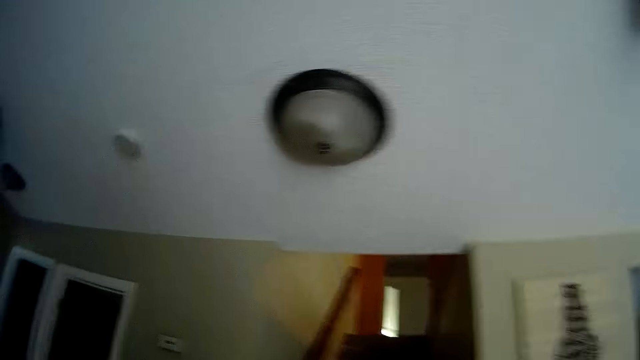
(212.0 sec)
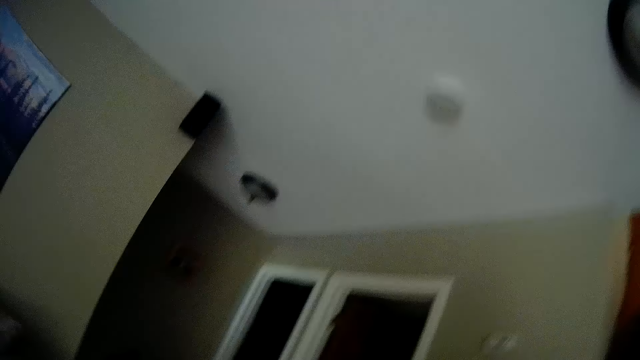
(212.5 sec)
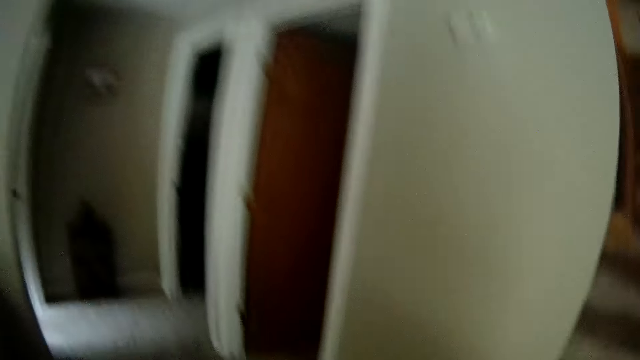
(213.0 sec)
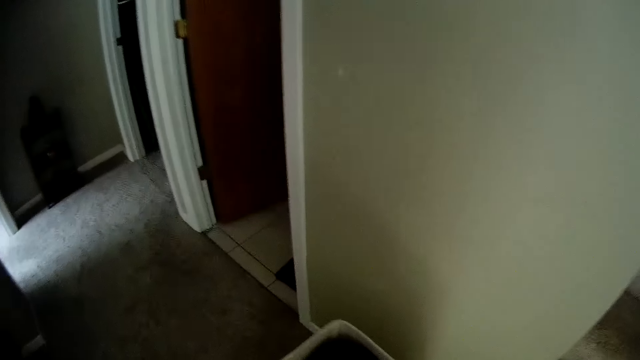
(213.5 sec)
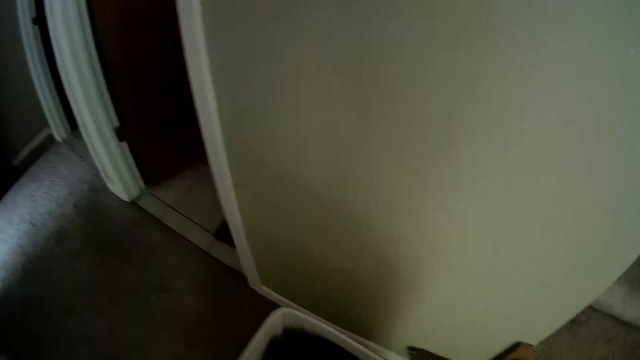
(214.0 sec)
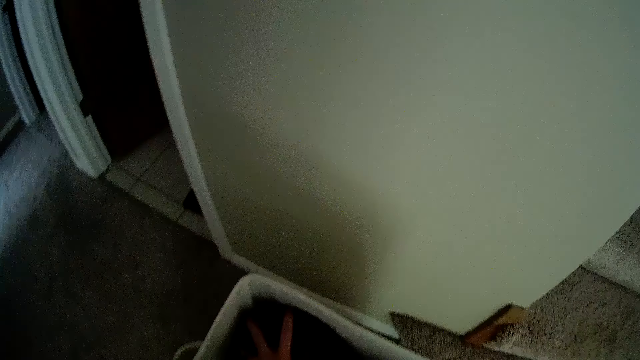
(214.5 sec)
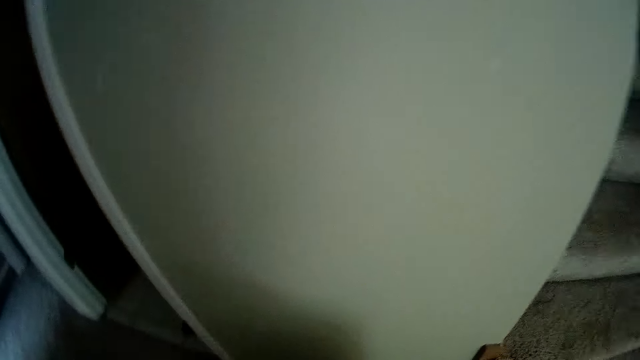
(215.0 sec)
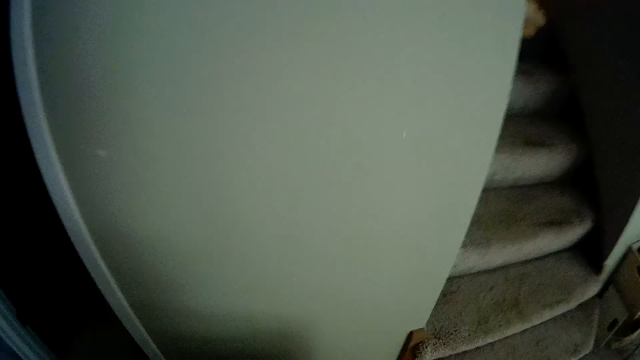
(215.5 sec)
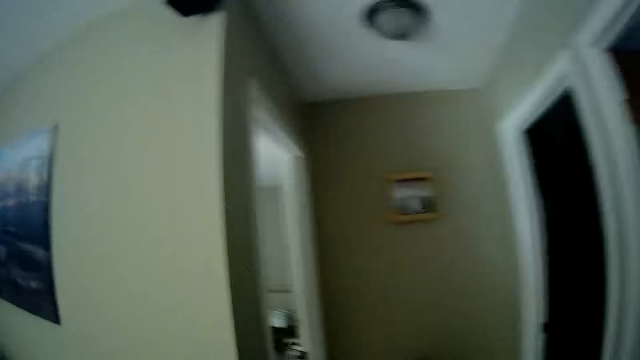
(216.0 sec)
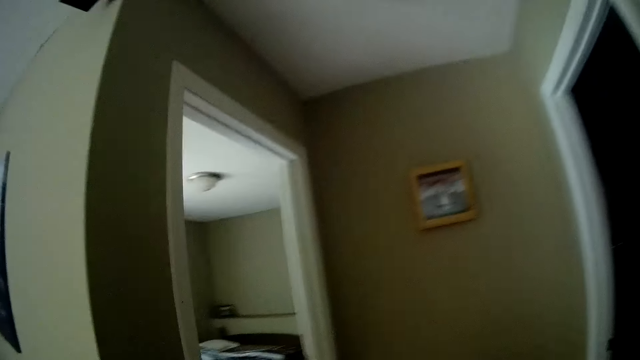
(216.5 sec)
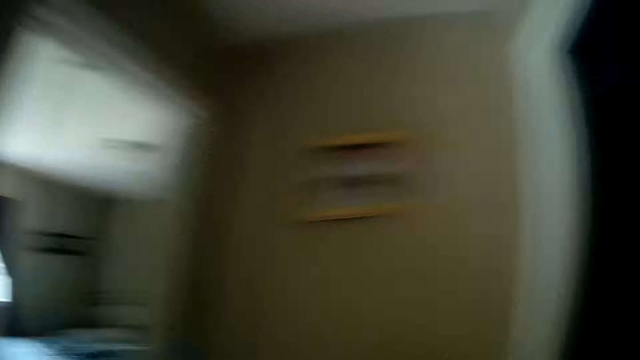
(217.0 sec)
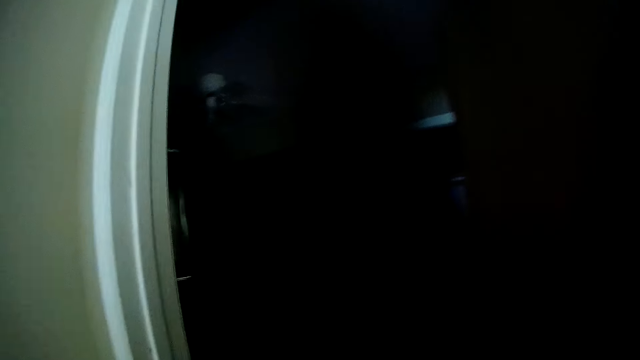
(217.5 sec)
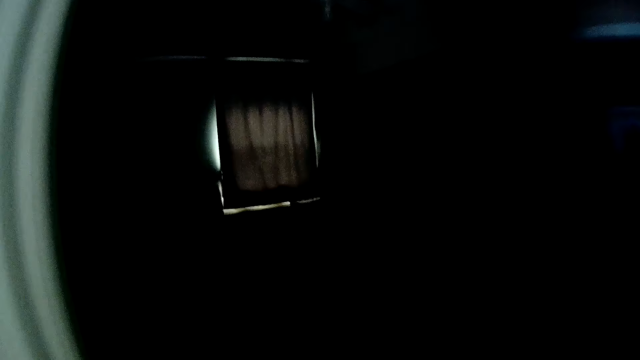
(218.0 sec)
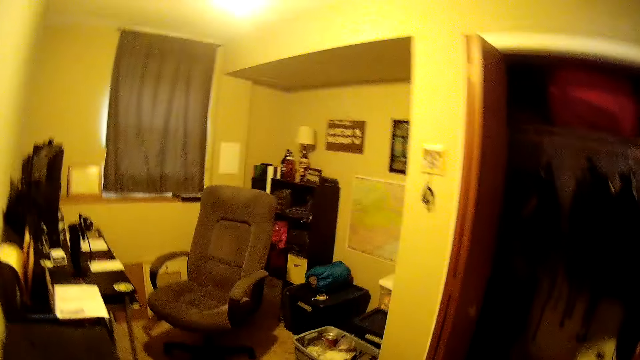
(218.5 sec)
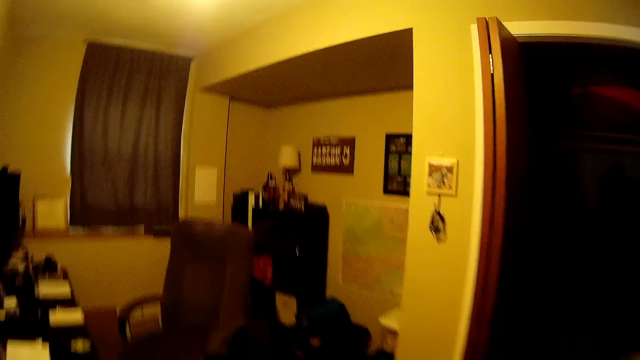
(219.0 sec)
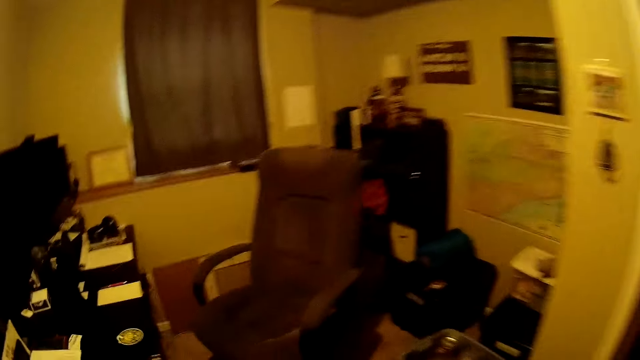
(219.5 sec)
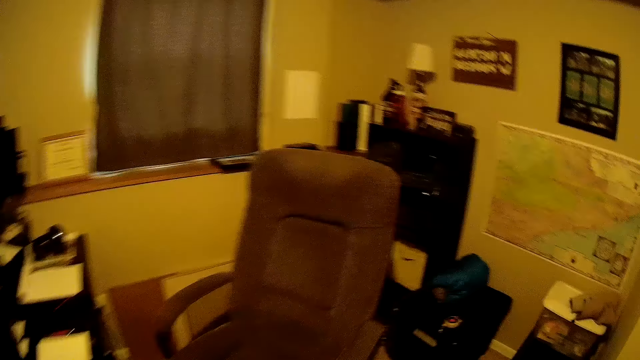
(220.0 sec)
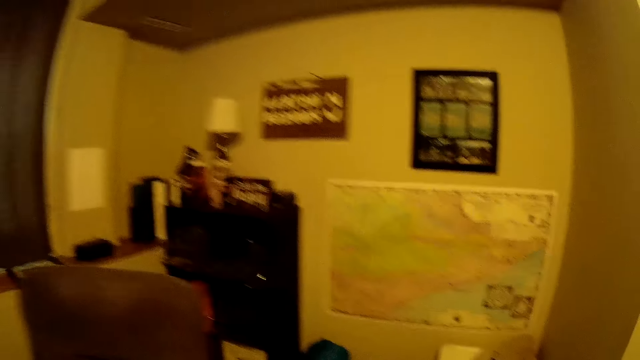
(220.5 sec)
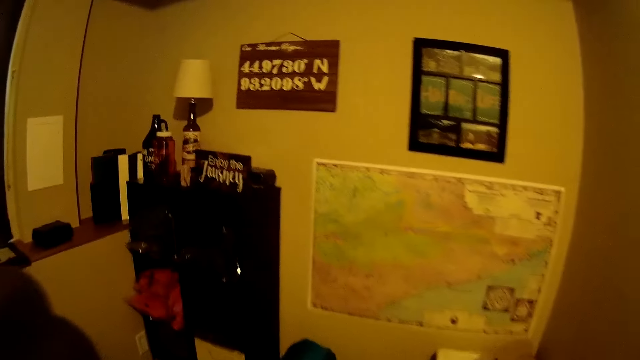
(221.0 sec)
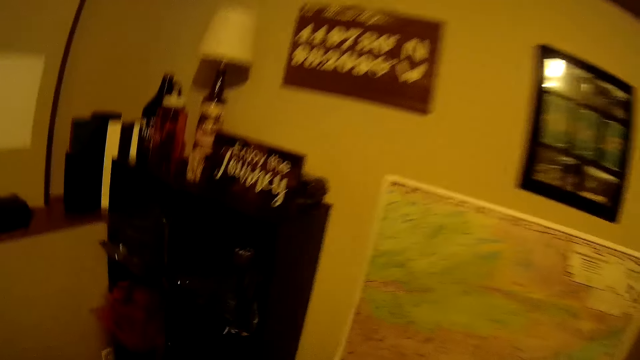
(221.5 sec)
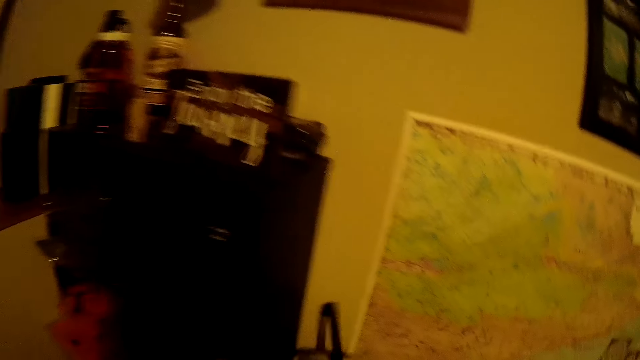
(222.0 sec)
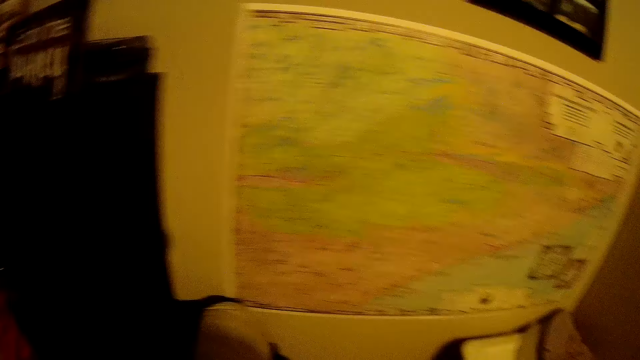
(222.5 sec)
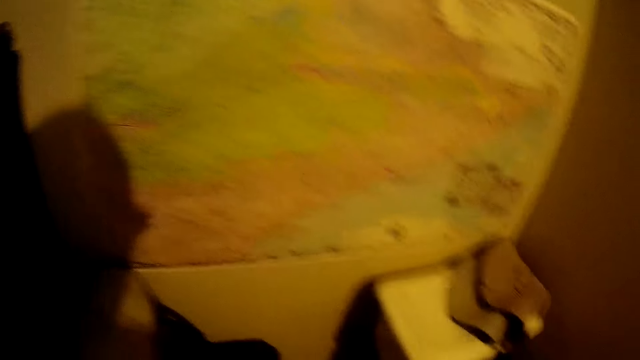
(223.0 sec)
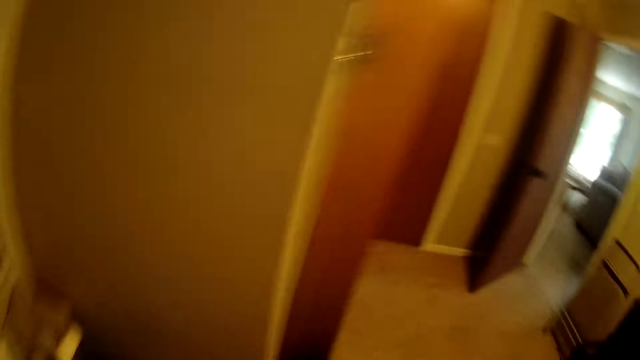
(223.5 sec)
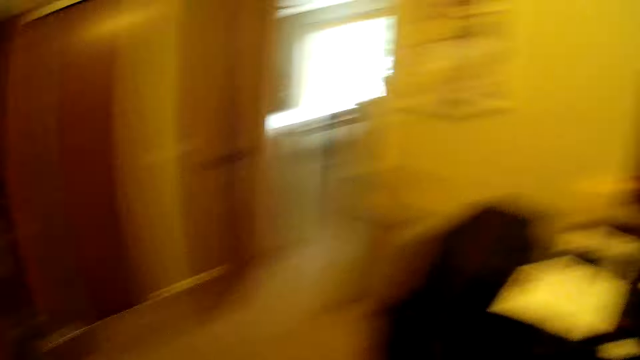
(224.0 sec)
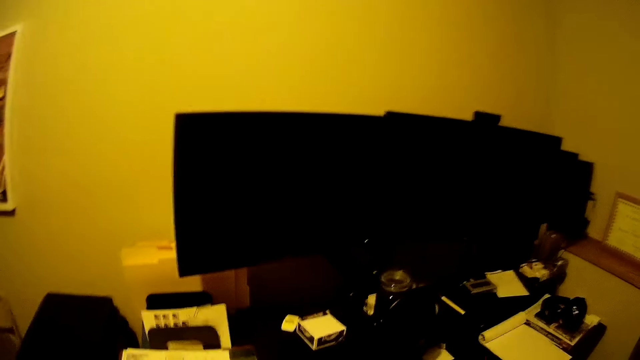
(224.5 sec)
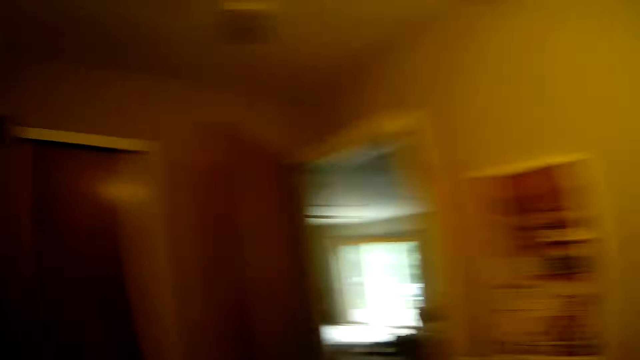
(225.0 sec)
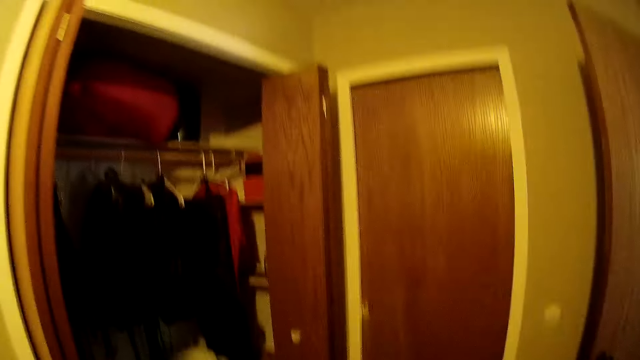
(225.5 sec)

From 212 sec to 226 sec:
The camera wearer drops the bucket on the floor. They throw a cloth into a carton.

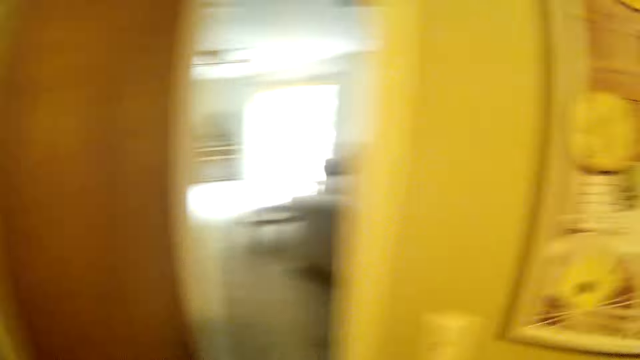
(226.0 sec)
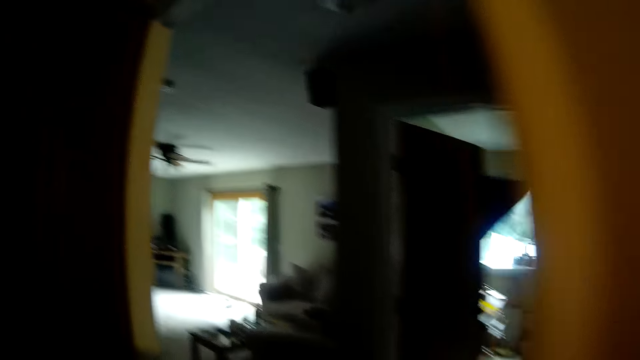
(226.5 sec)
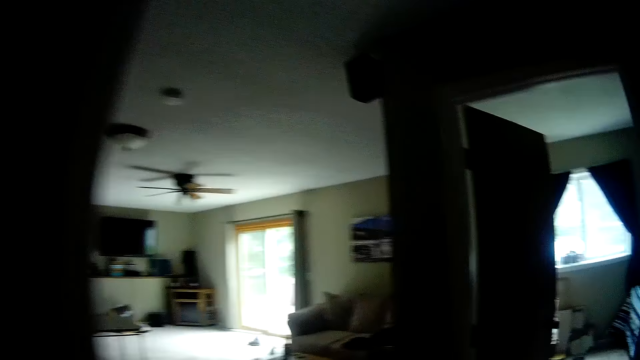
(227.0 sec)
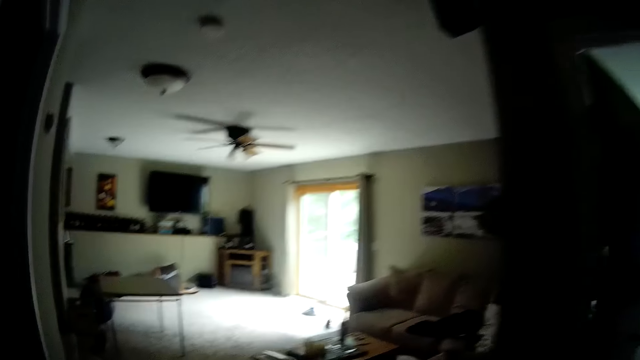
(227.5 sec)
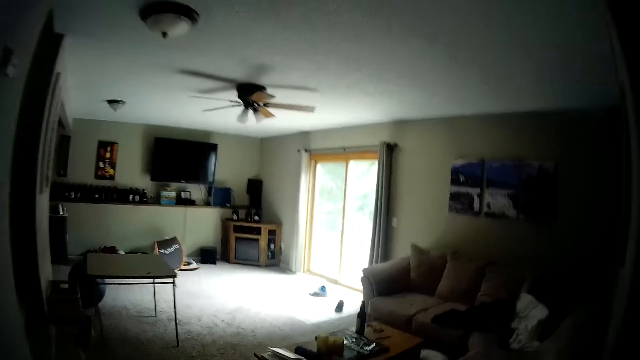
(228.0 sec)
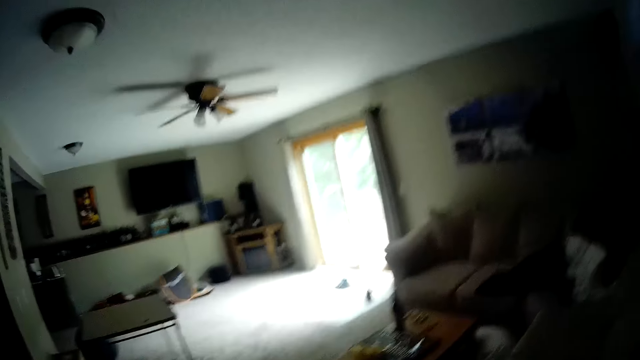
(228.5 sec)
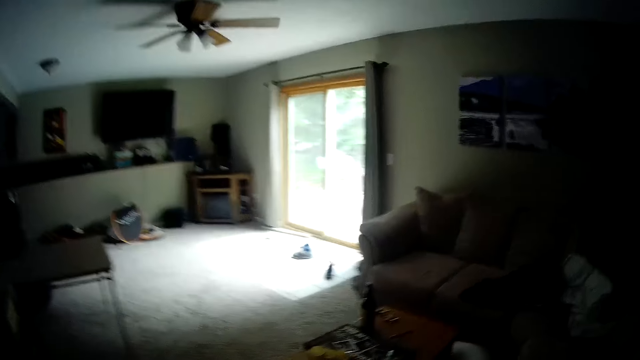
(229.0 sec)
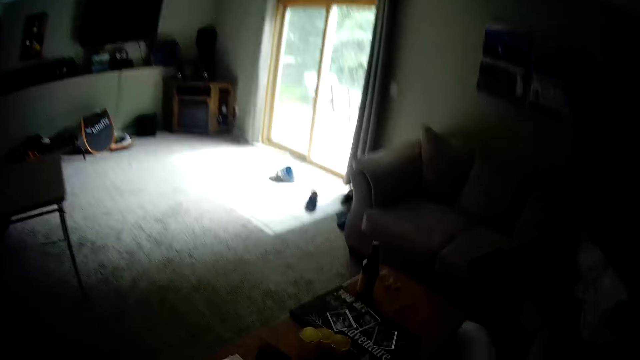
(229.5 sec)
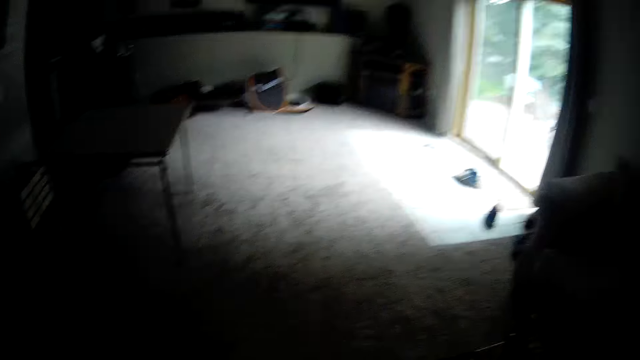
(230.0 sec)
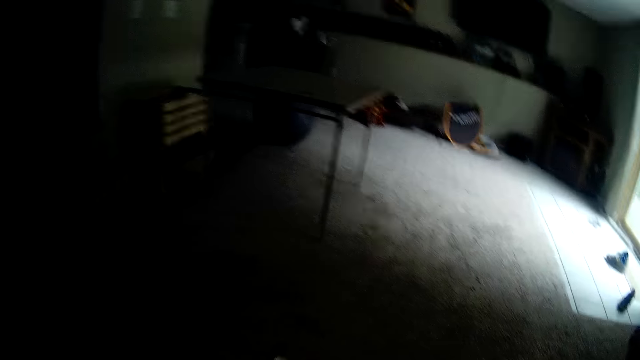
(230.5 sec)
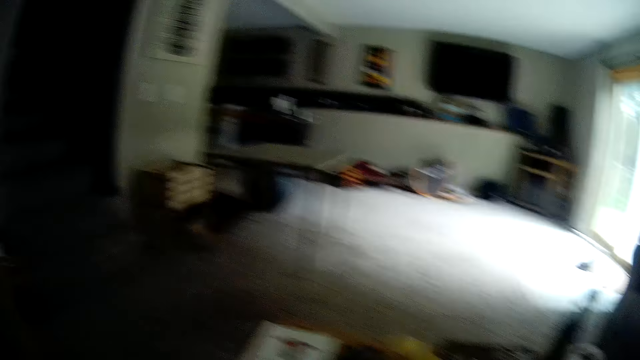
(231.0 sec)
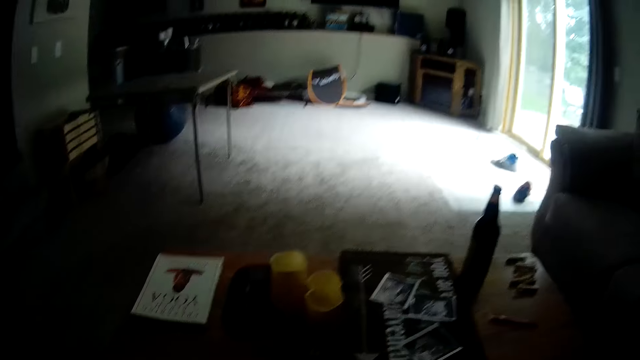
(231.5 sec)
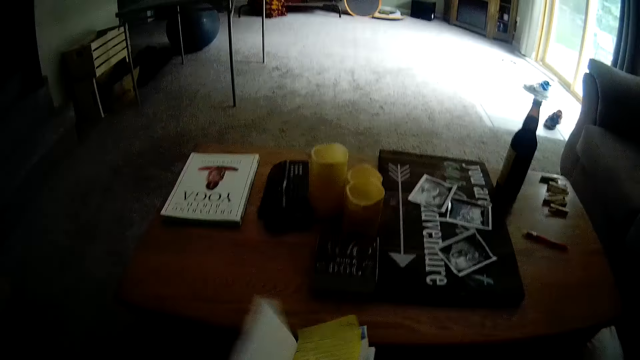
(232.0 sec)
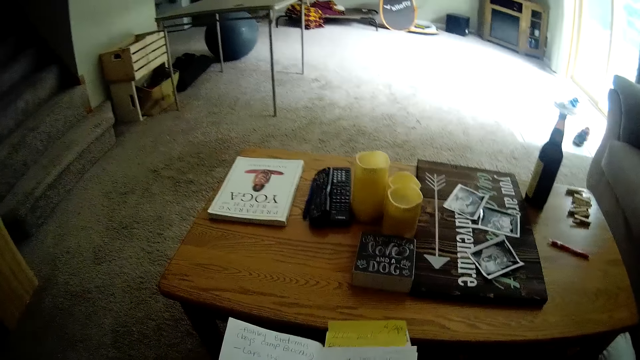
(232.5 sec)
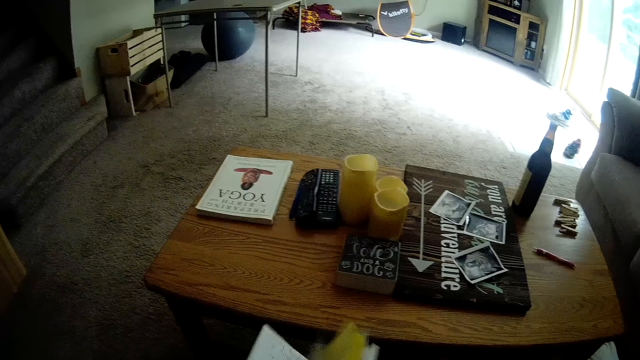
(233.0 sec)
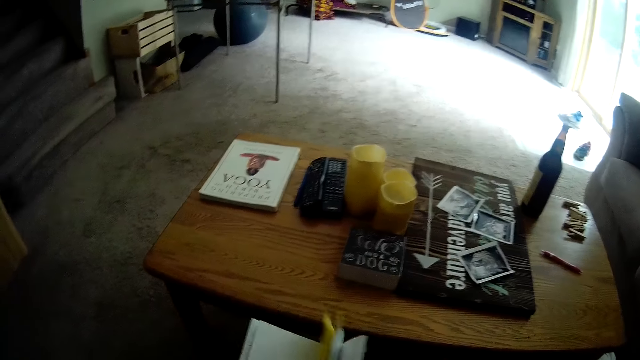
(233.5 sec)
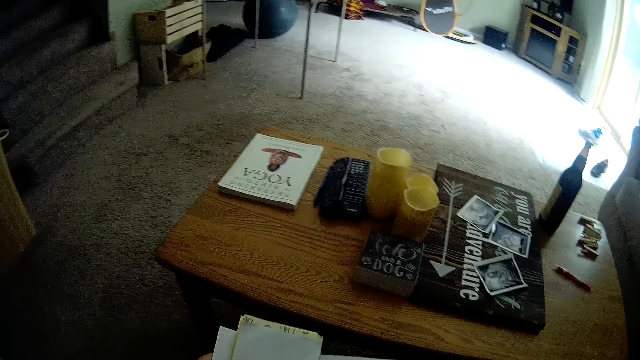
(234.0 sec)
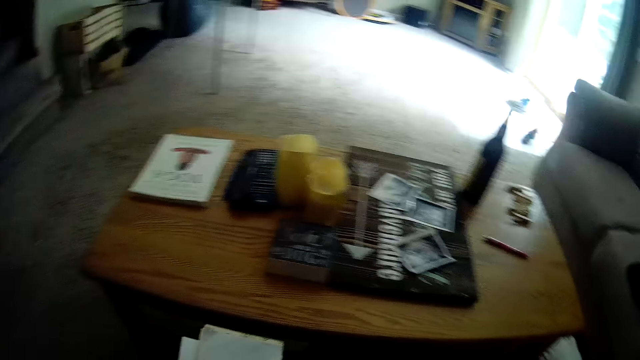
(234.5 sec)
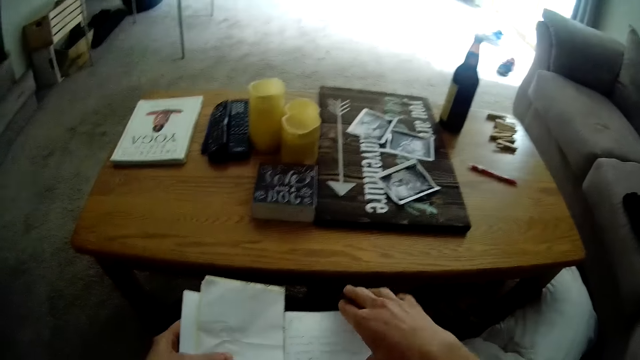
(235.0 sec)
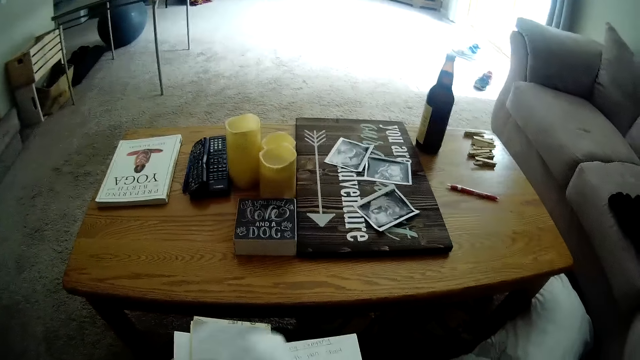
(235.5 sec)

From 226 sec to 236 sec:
The camera wearer opens a book. They peruse the book.
